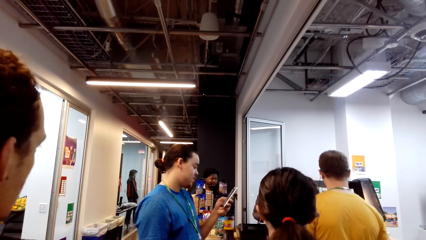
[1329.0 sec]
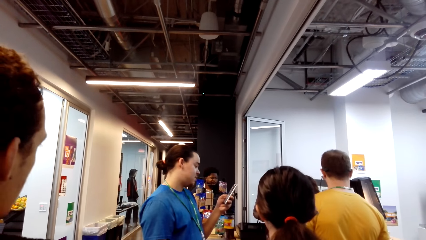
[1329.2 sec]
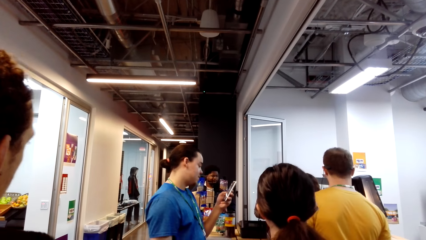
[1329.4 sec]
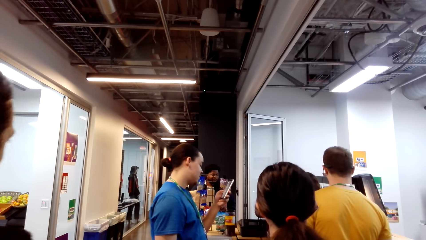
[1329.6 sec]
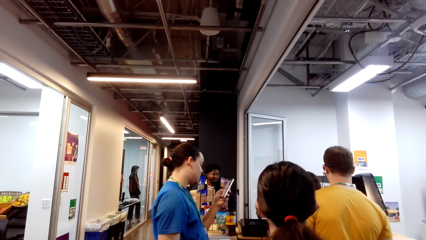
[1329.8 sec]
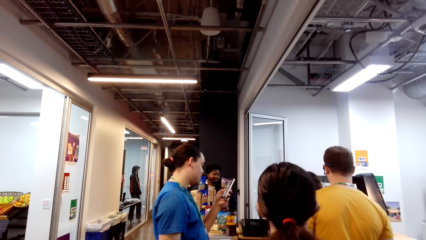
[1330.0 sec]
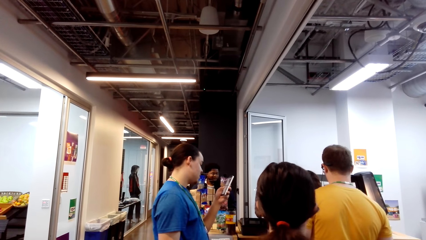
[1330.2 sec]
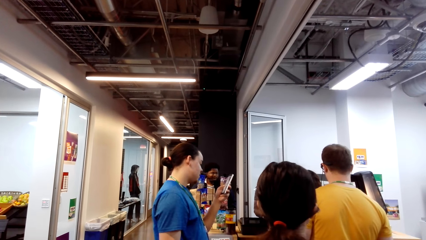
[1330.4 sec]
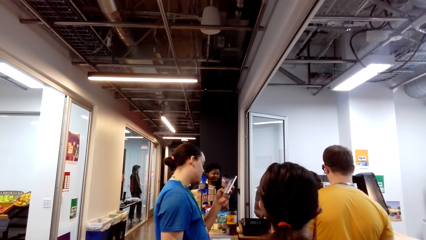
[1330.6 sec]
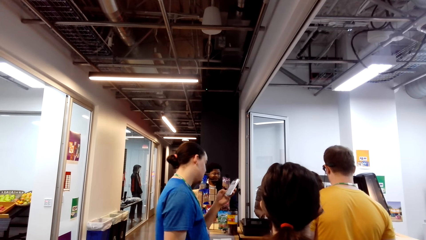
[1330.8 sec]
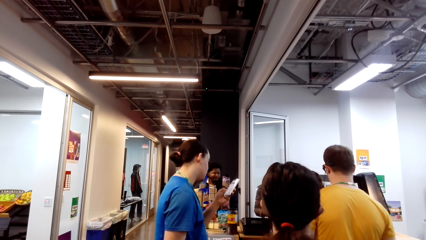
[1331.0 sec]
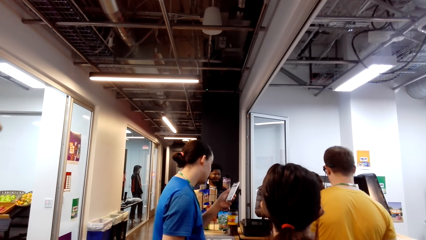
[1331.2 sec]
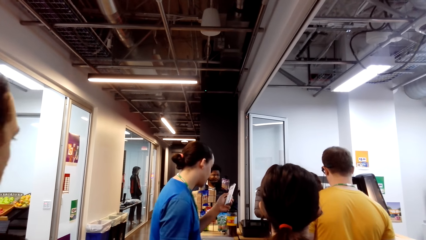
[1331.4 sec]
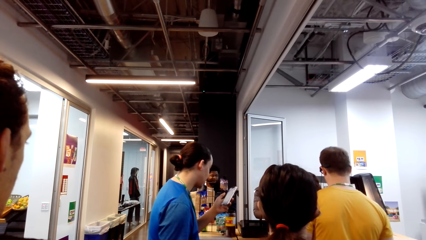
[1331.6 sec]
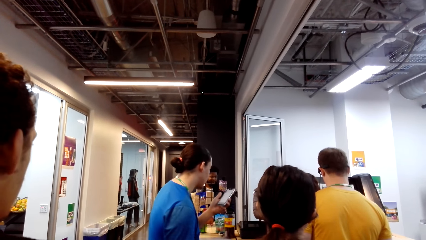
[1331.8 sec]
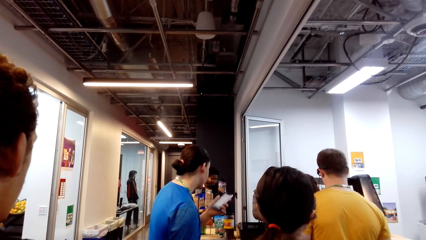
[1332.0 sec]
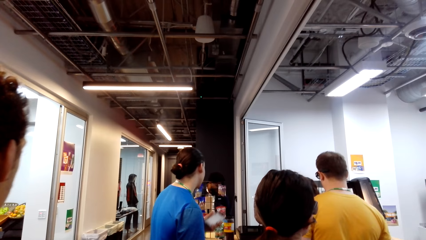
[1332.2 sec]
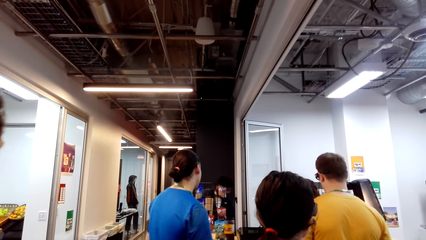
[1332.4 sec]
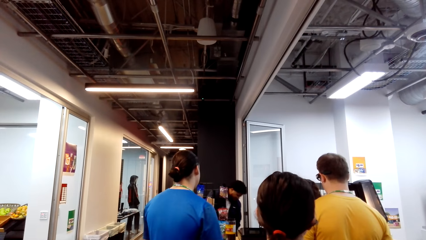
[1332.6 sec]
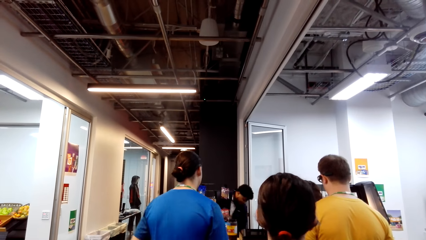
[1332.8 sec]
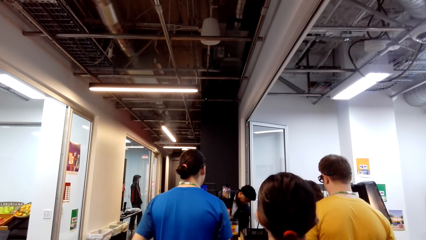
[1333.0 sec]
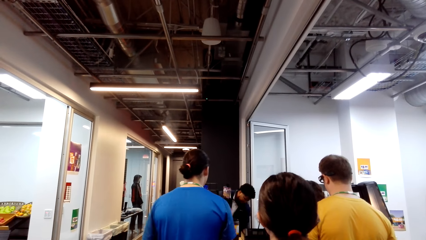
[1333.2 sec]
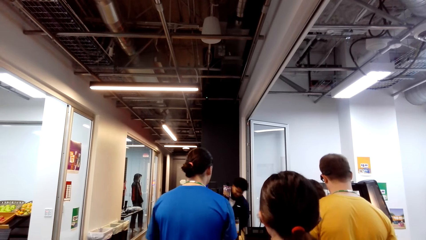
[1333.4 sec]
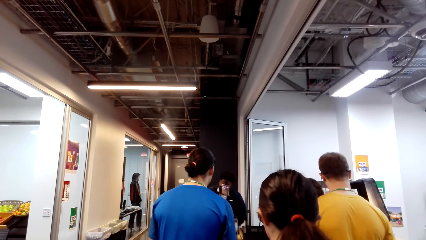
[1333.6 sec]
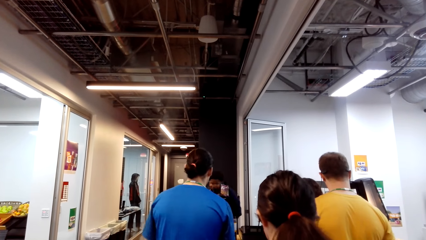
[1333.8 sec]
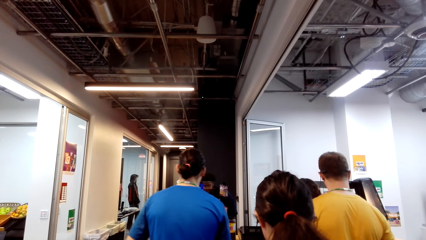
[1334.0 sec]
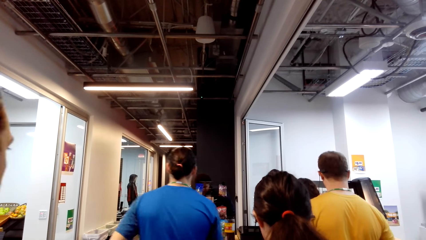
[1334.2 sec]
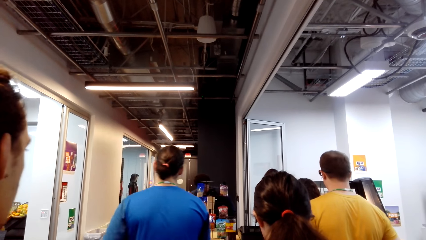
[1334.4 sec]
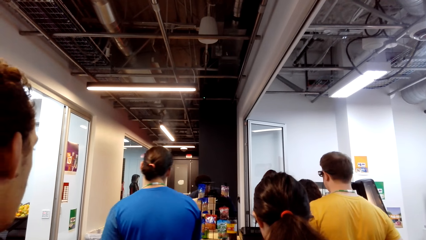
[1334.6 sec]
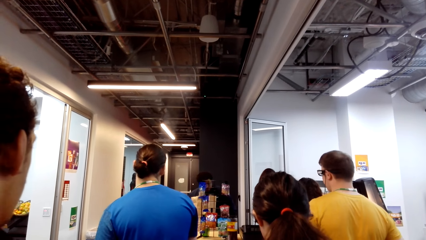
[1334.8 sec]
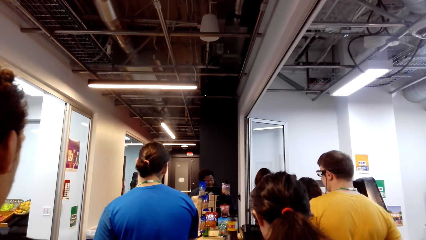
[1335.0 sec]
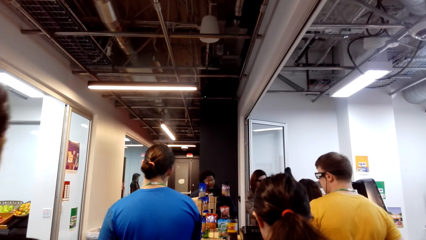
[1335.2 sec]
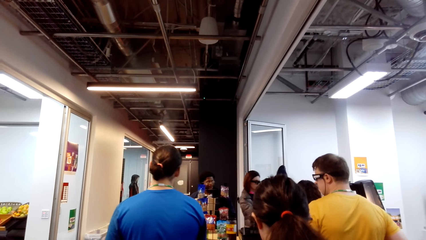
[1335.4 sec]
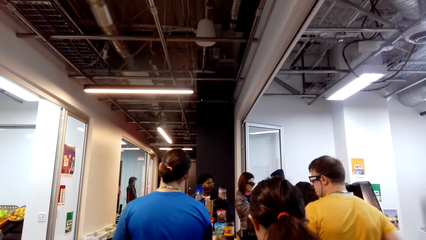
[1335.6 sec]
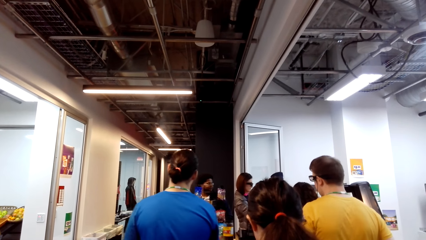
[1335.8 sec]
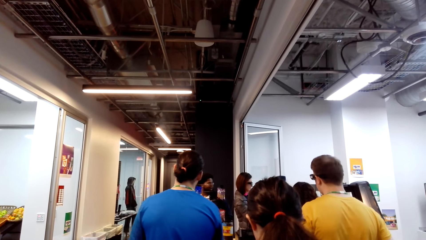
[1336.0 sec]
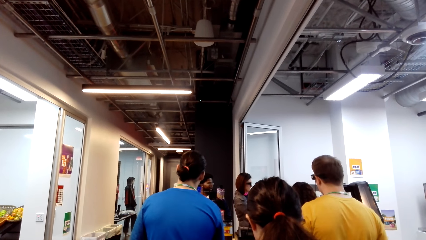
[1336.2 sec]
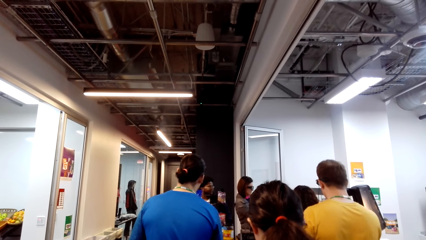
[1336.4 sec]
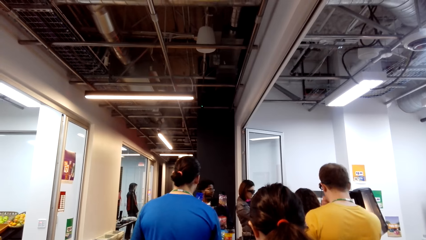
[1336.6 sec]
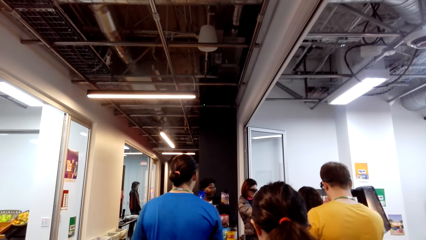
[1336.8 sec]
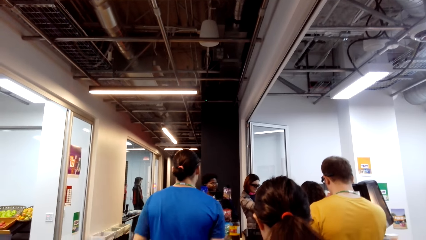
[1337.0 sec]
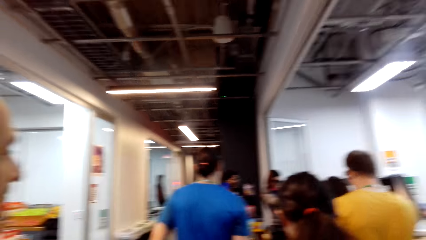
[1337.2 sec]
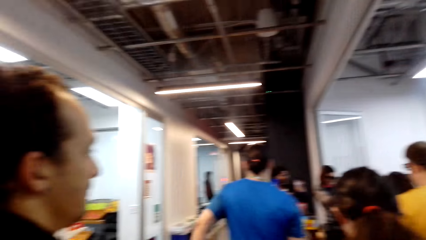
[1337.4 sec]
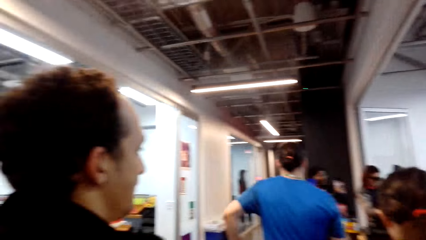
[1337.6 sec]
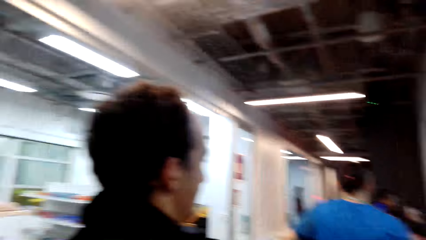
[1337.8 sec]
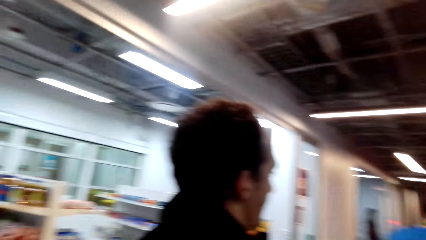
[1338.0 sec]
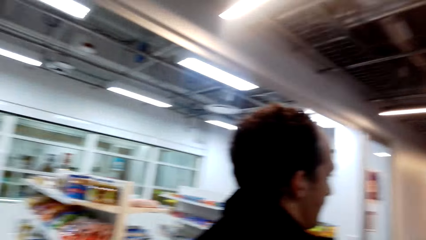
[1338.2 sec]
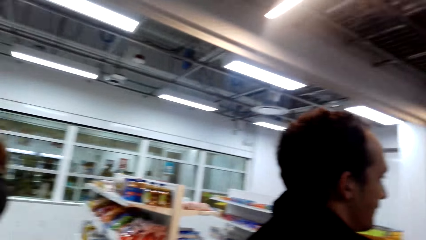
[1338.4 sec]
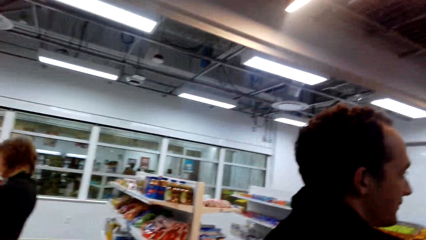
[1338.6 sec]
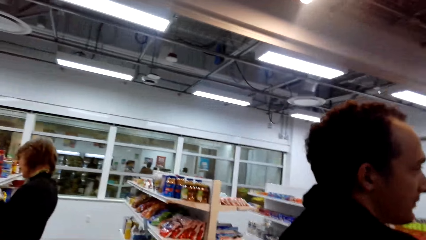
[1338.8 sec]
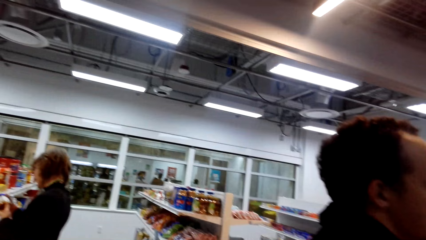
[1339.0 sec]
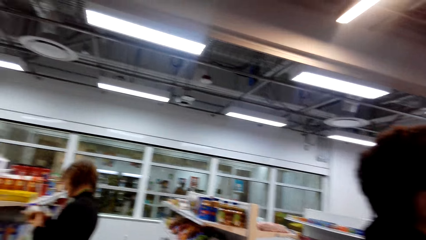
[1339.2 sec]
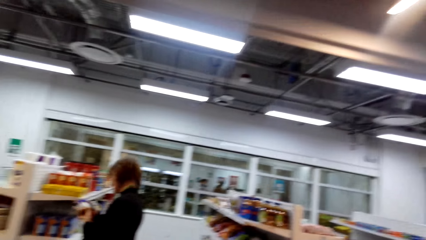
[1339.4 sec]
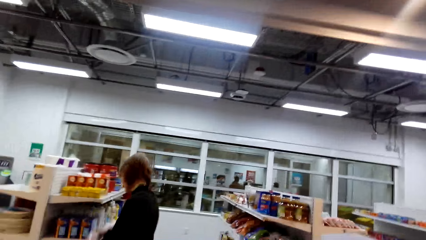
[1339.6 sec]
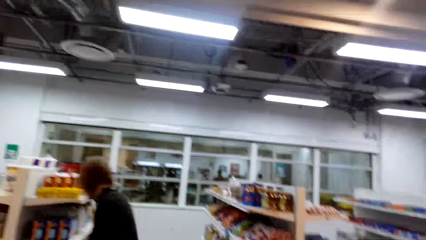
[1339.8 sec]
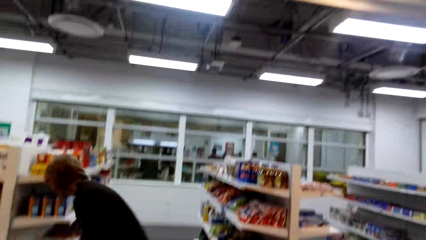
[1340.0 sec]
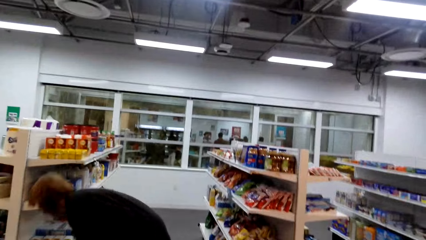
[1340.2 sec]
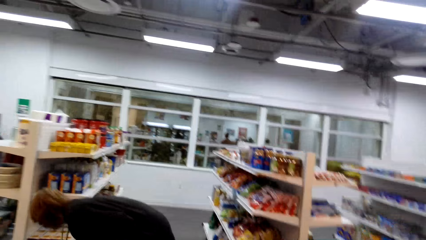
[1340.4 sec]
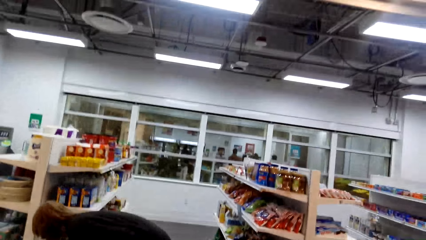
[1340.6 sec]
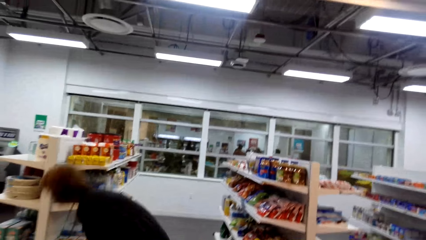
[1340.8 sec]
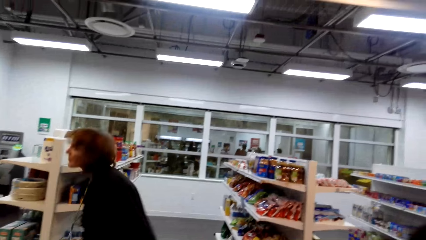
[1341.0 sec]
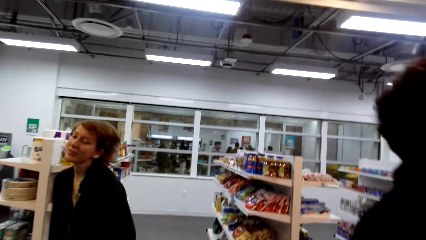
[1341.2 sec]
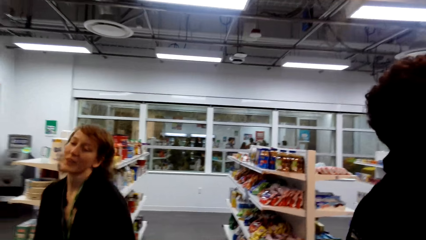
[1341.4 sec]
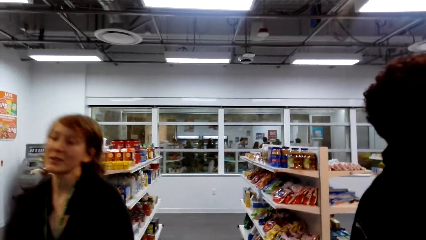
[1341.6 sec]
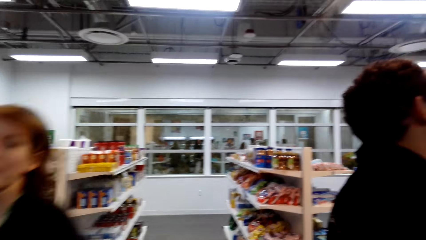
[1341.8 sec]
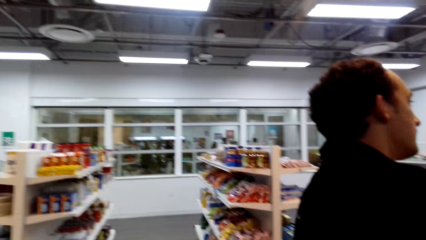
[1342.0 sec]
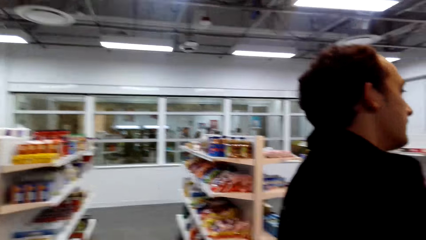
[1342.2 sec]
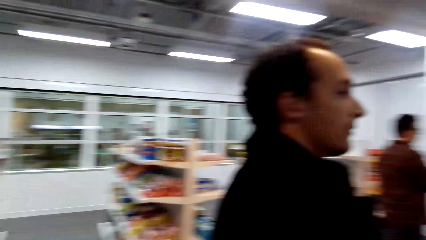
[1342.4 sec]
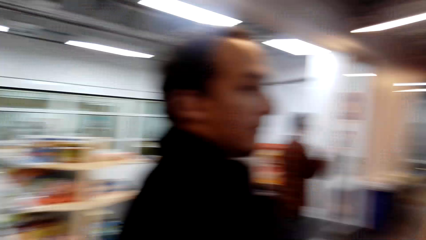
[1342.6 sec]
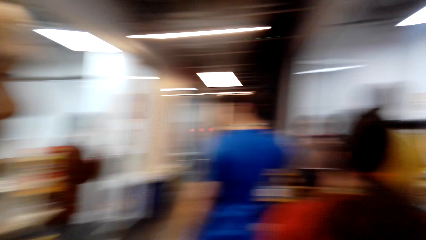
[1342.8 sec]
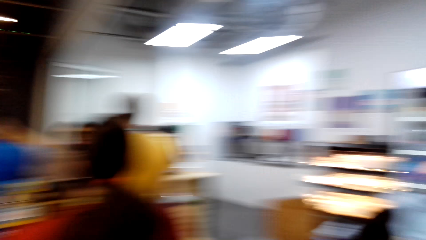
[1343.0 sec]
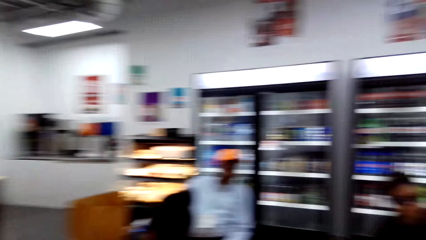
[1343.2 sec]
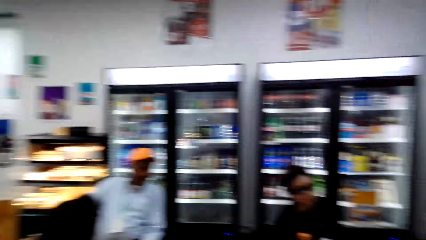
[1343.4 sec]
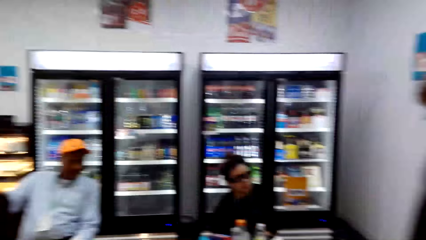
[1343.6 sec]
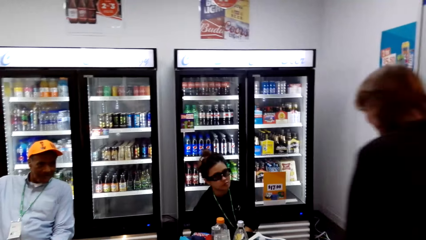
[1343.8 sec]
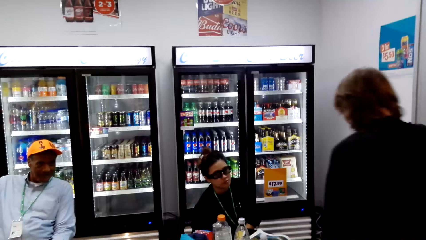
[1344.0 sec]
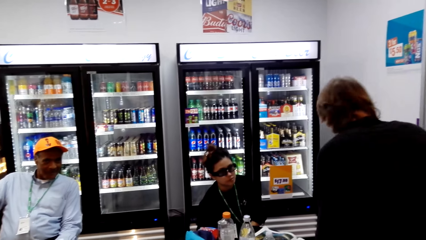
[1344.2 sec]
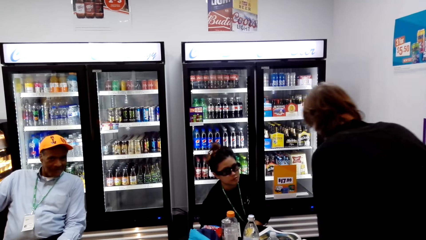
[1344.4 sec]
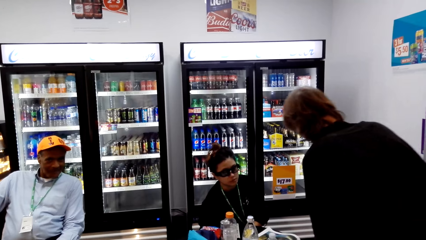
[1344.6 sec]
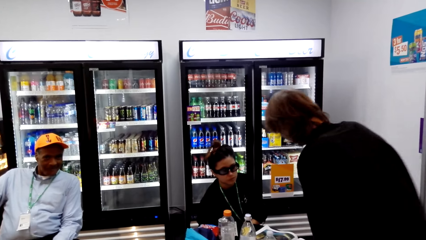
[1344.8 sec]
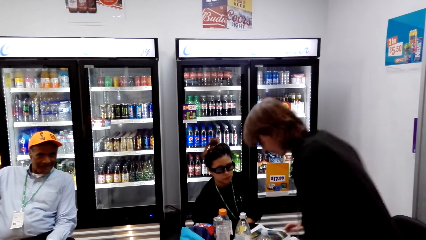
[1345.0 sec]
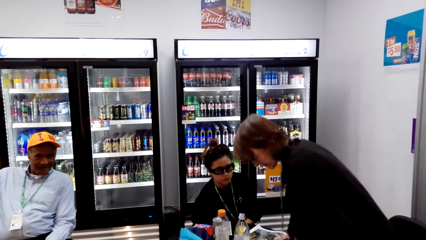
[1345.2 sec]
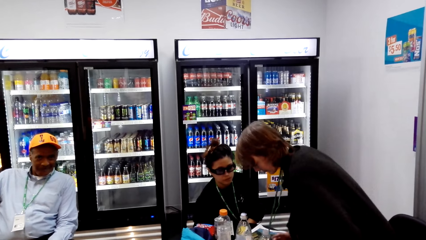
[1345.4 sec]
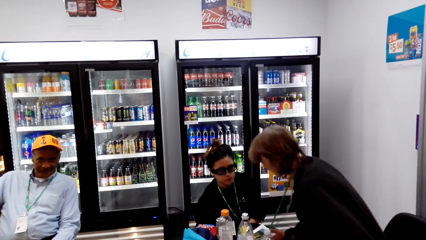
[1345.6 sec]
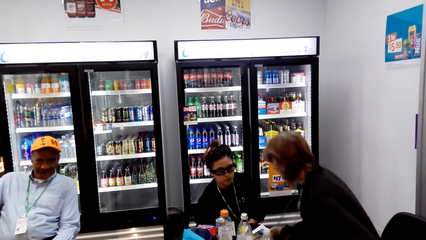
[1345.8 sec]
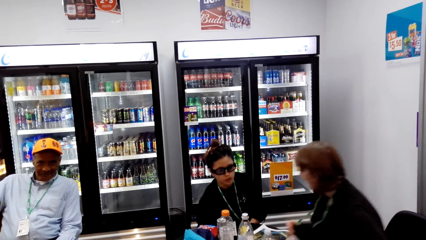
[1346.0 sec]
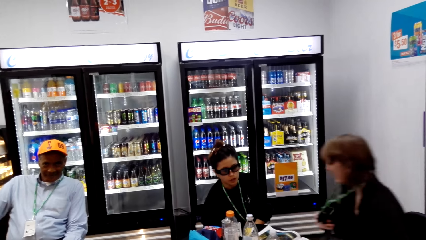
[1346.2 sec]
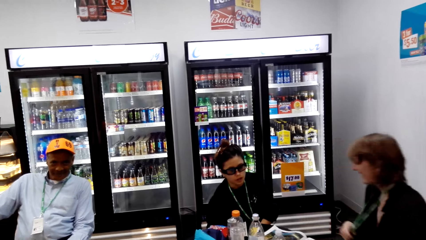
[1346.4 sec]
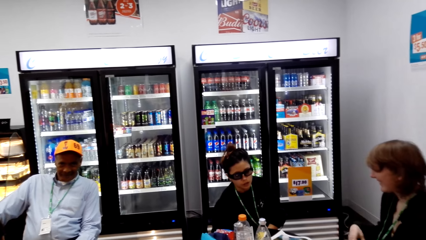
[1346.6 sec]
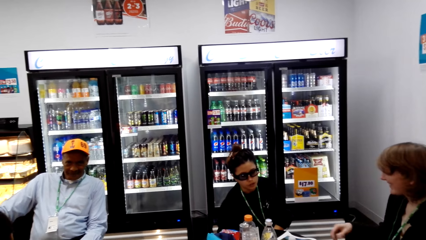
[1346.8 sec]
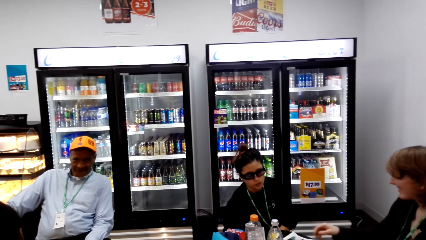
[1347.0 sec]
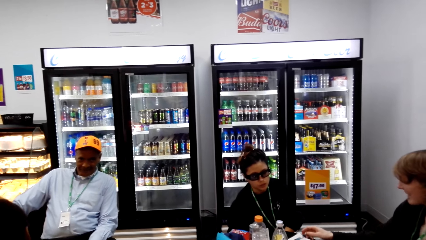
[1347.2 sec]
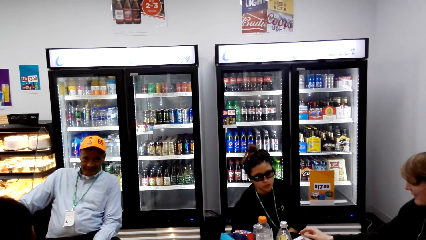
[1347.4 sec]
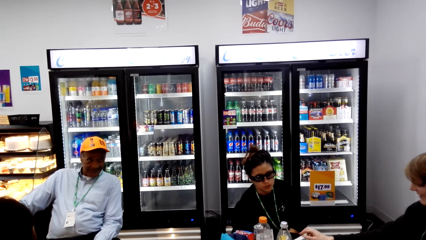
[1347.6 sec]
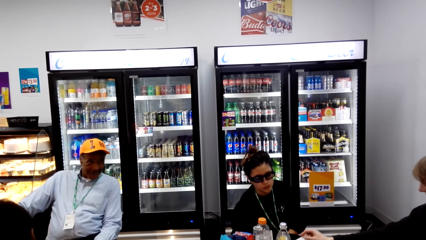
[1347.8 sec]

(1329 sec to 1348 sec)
The camera wearer looks up. They look around. They walk in the supermarket. They look around.
